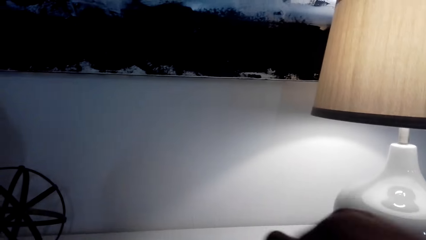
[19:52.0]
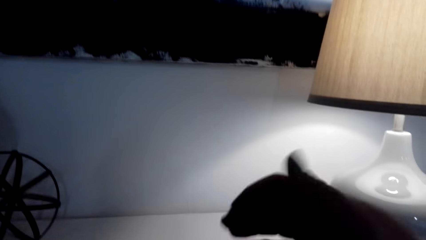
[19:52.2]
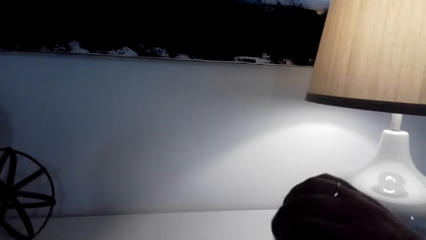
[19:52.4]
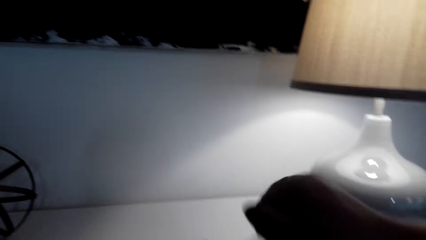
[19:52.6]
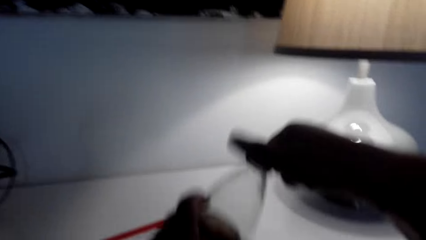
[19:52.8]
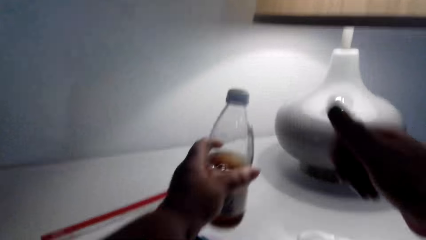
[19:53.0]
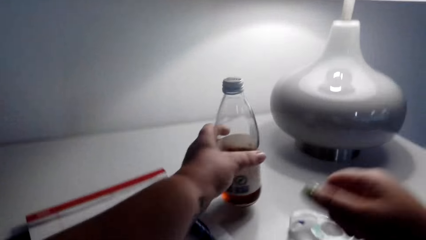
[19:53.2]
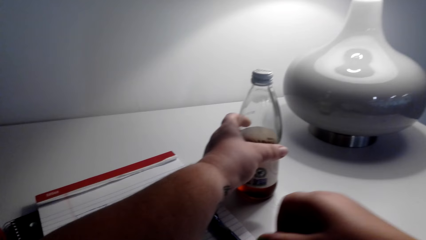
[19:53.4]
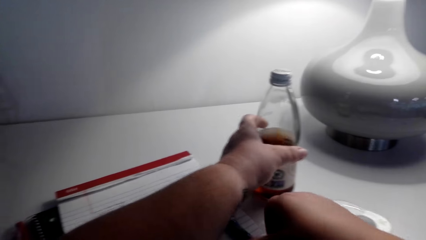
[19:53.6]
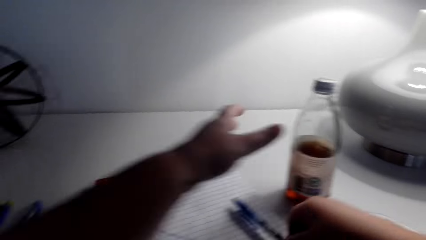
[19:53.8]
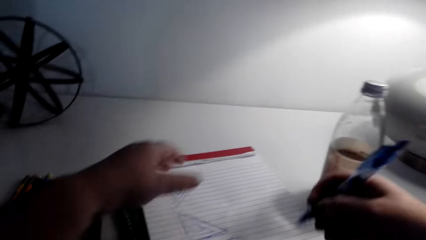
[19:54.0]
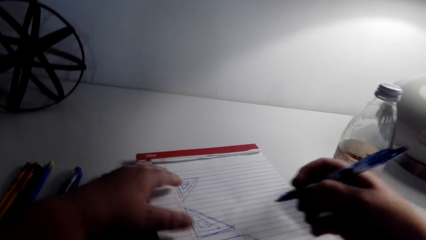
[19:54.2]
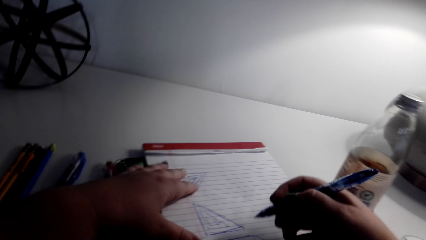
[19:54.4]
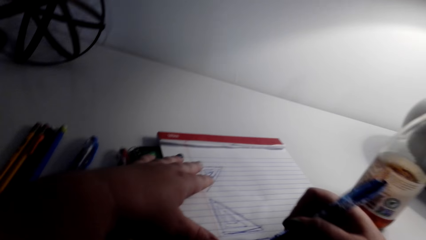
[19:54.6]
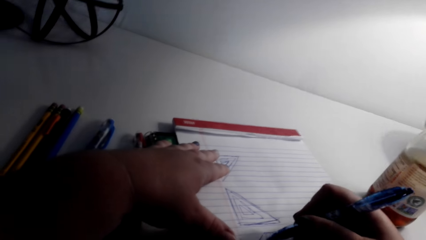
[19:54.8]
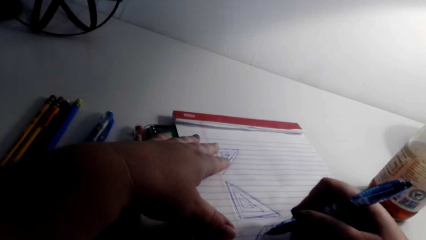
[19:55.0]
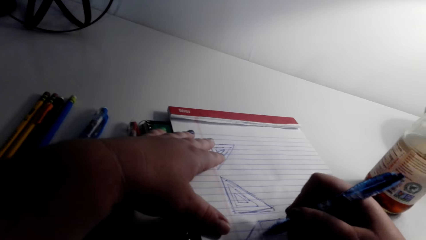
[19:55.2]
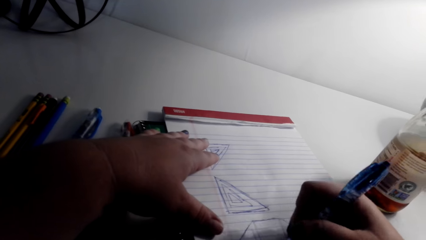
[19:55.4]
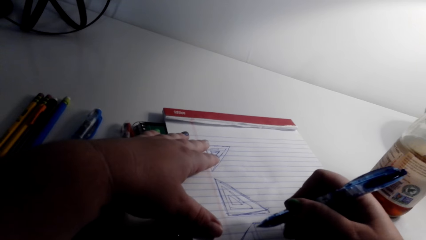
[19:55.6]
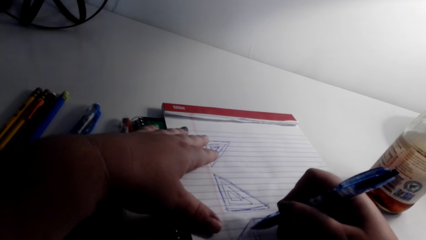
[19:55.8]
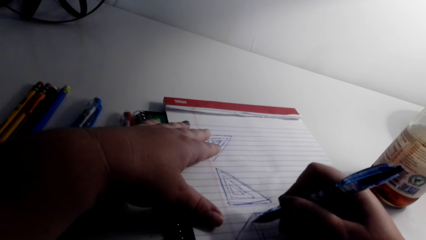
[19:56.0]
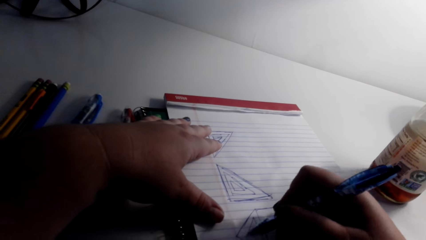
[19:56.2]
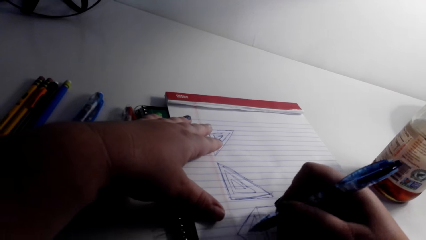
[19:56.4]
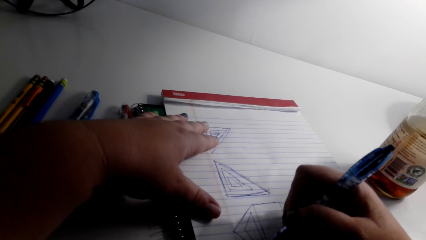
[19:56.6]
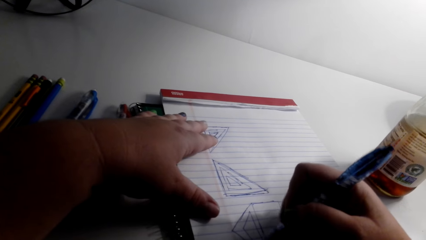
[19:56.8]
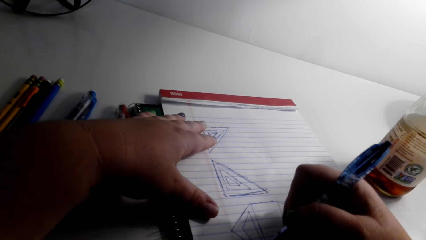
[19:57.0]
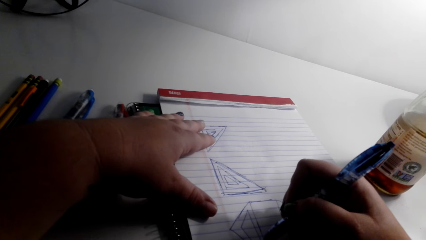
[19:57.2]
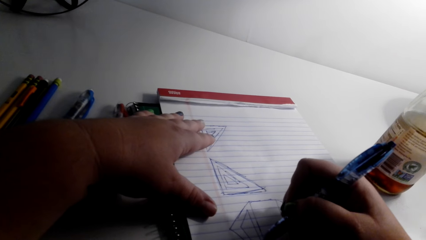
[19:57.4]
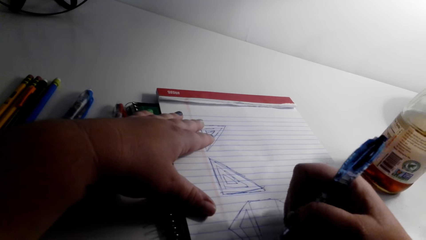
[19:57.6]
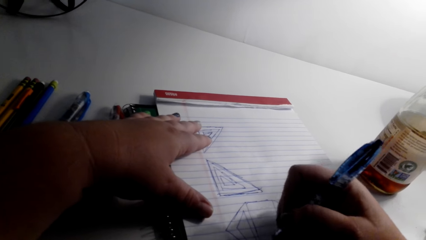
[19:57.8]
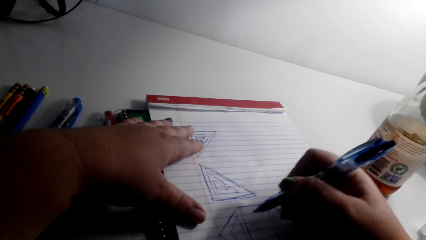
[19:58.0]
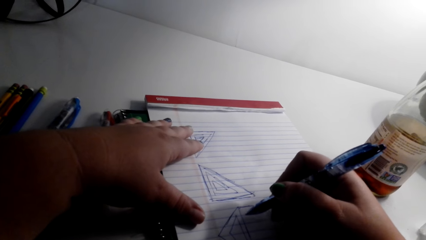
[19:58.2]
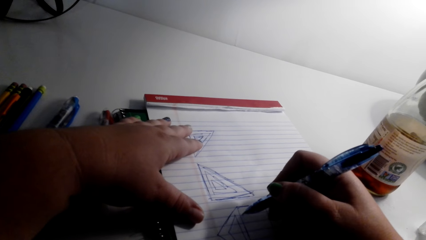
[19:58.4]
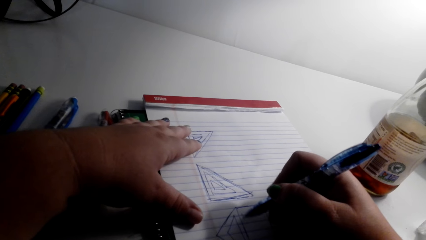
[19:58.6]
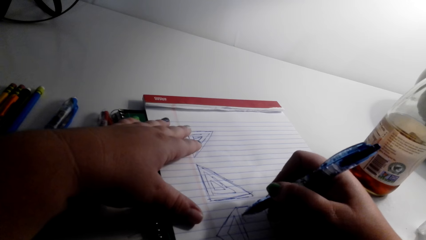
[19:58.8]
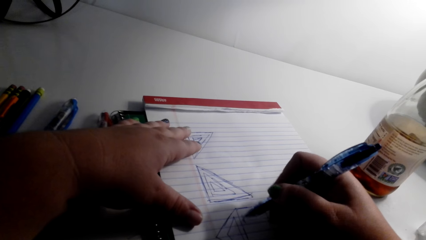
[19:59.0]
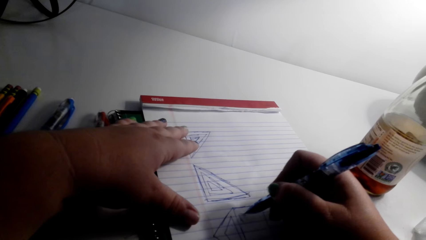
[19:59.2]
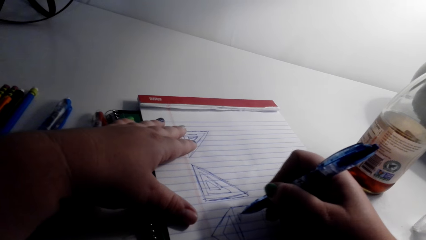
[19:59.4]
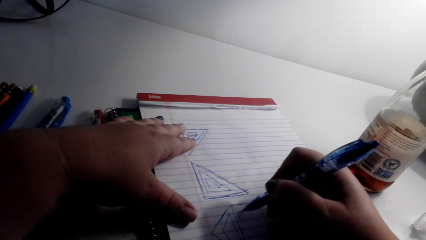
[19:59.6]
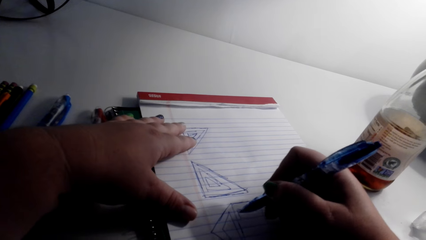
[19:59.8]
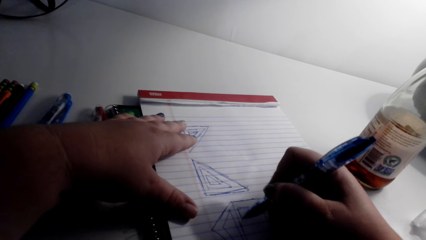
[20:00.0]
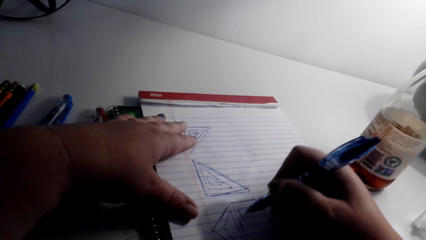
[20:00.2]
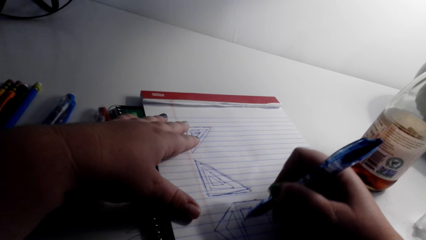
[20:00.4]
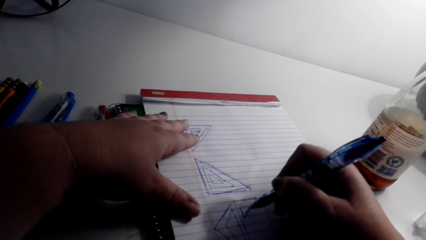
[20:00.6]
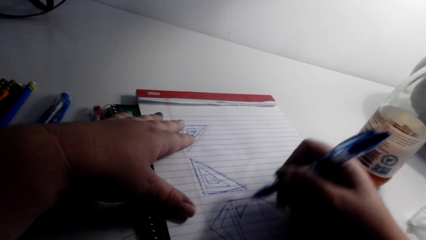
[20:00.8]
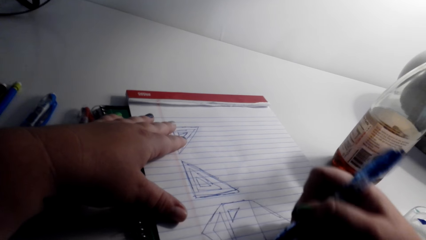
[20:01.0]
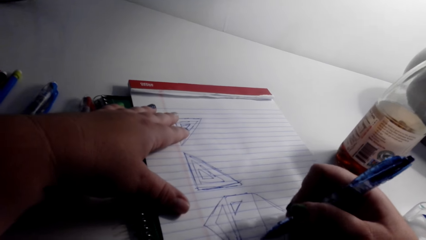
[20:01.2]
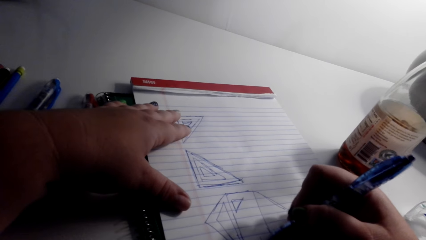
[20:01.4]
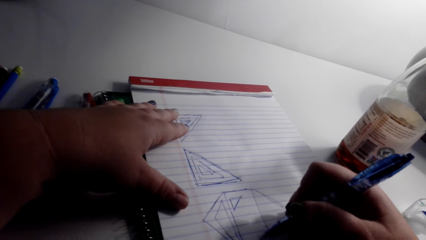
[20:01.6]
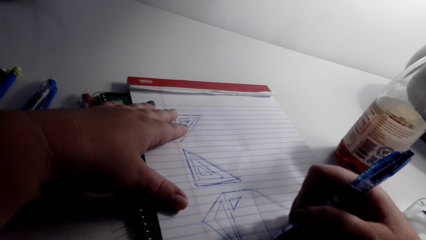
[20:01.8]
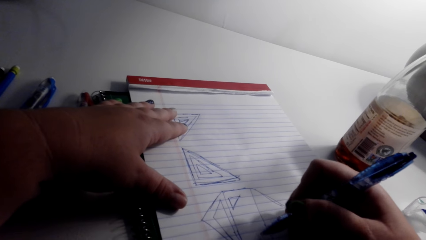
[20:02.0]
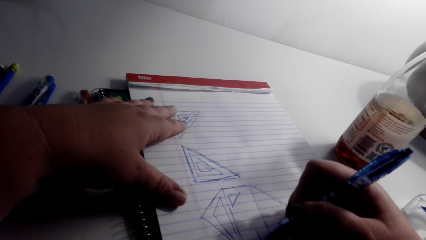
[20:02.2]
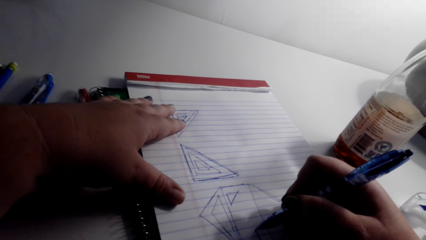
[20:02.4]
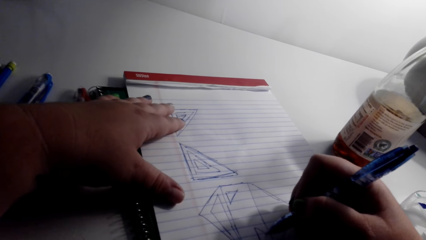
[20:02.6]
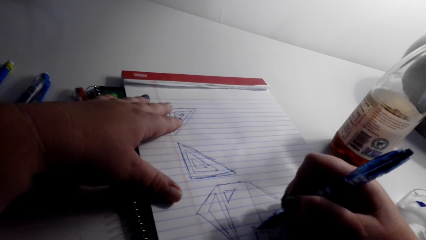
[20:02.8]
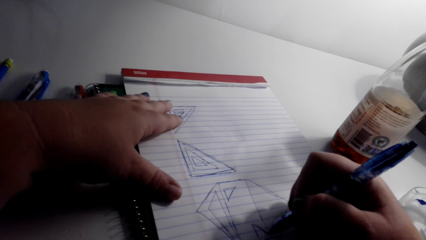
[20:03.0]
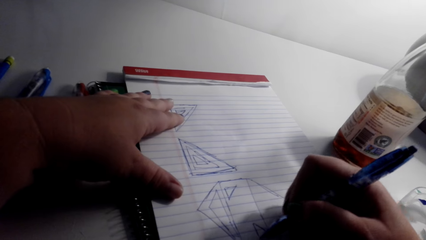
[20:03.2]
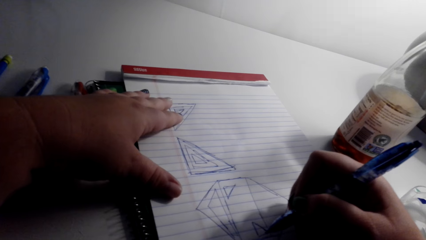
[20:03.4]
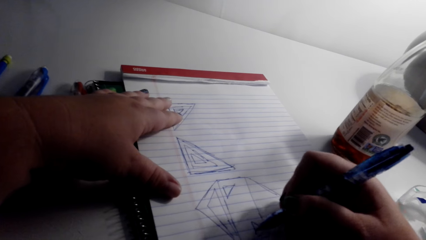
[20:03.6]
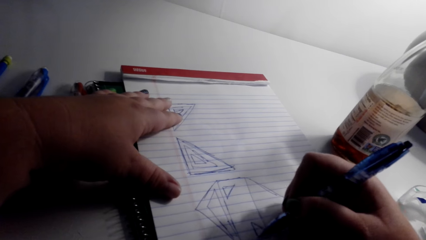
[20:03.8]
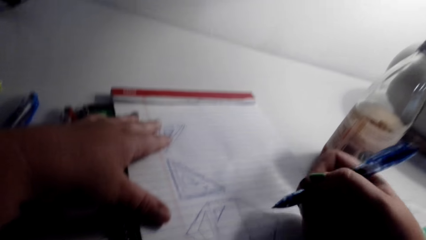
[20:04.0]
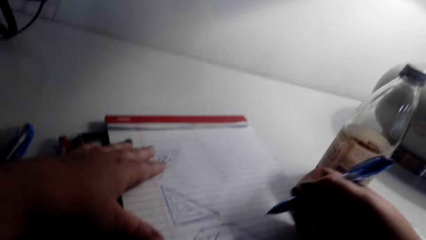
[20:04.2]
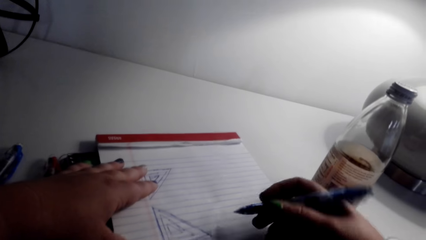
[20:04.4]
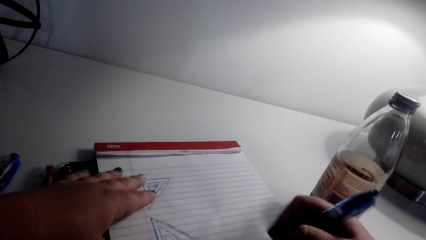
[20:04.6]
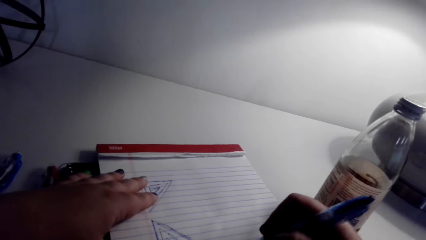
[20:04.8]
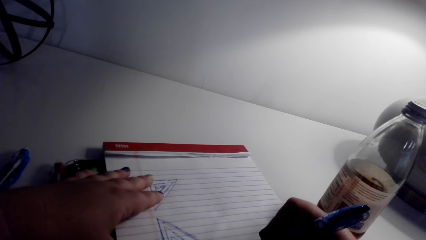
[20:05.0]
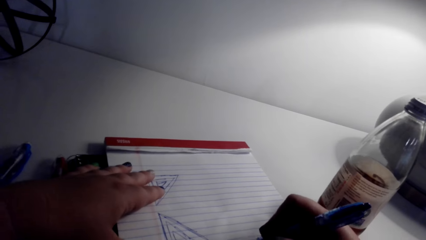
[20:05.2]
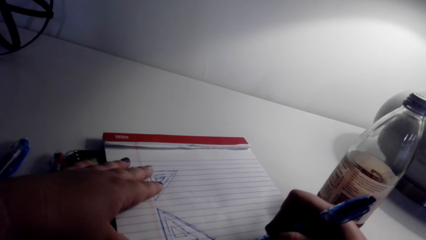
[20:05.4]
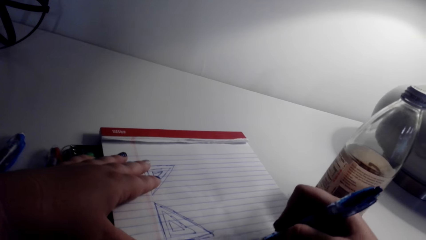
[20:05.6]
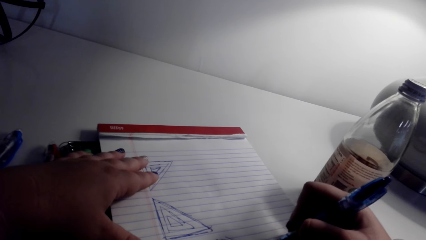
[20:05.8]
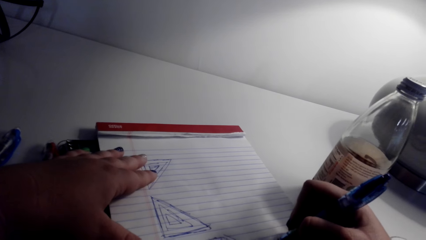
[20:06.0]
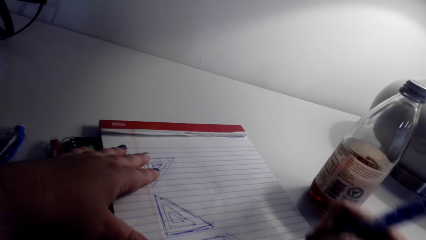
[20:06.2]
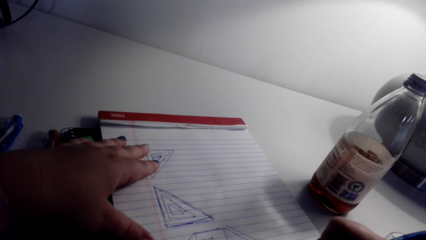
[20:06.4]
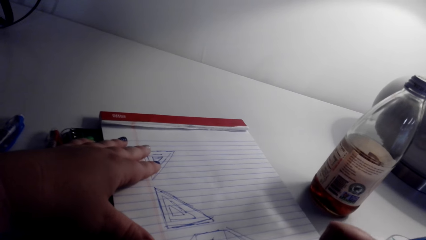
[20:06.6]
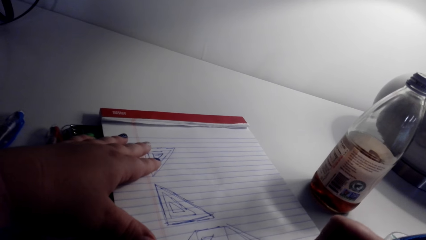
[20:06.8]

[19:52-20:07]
The camera wearer closes the bottle with a lid. They put the bottle of beverage on the table. They pick up a pen from the table. They place a hand on the writing pad. They draw on the writing pad with the pen. They draw on the writing pad repeatedly.
